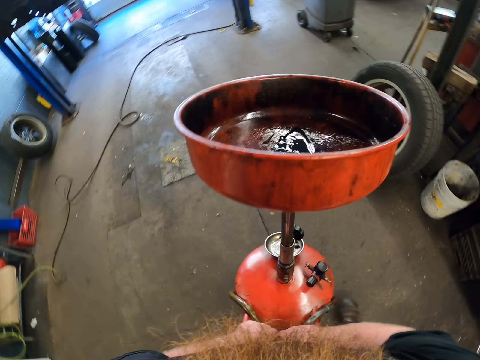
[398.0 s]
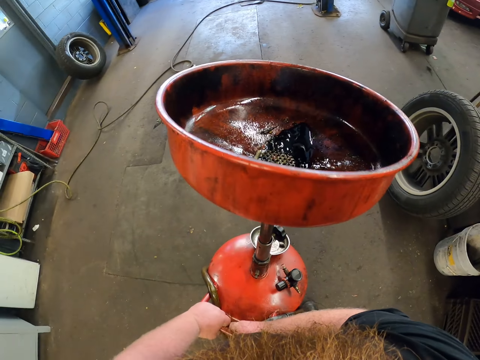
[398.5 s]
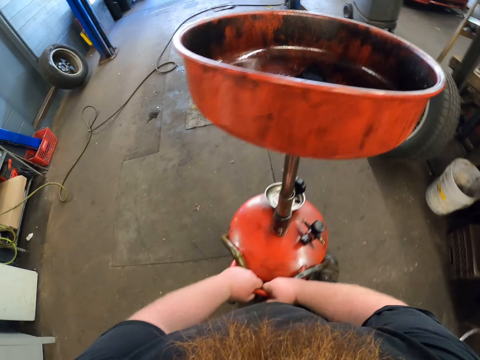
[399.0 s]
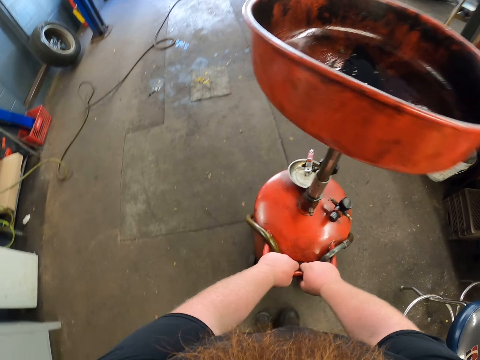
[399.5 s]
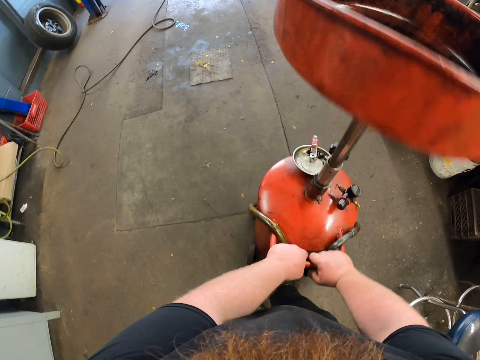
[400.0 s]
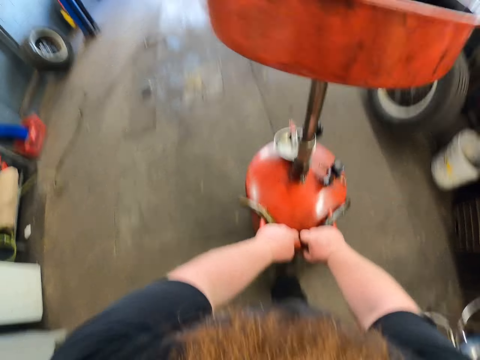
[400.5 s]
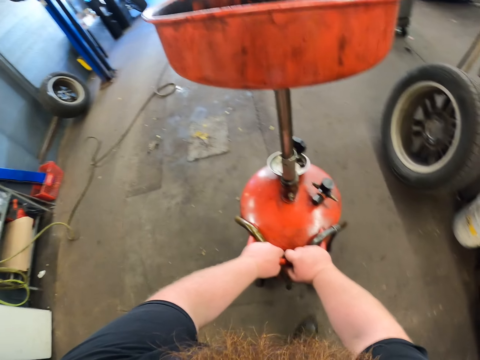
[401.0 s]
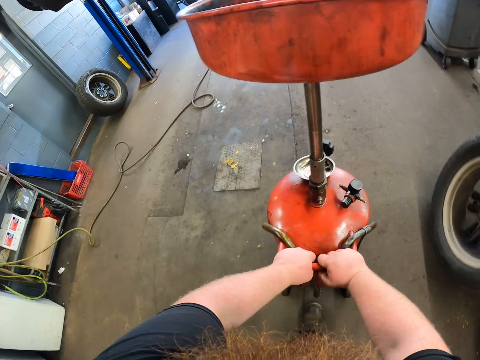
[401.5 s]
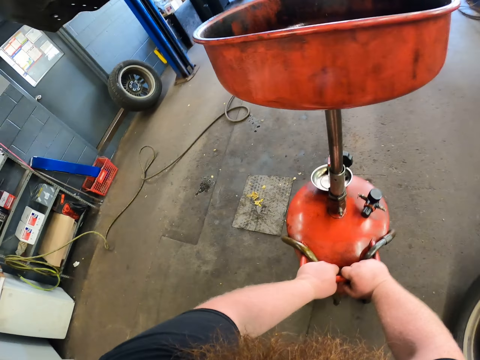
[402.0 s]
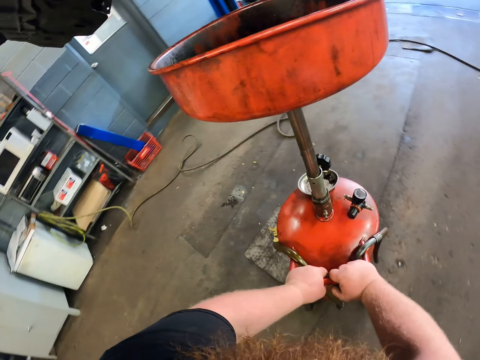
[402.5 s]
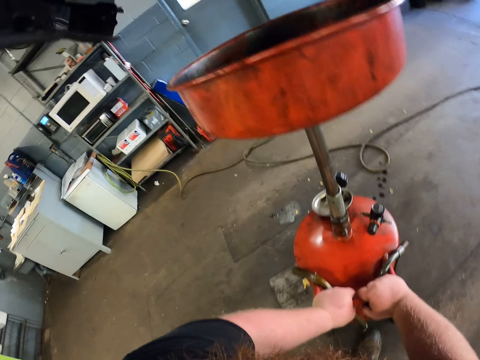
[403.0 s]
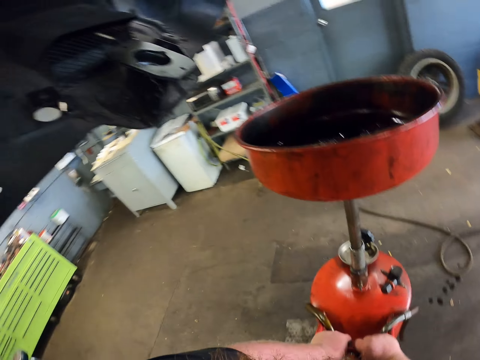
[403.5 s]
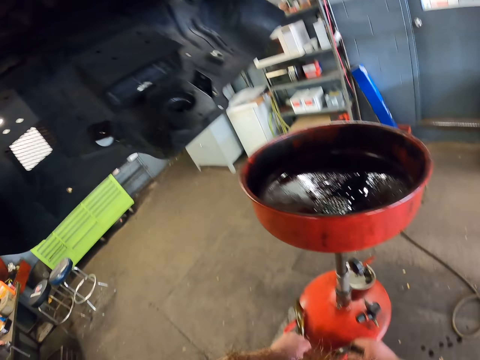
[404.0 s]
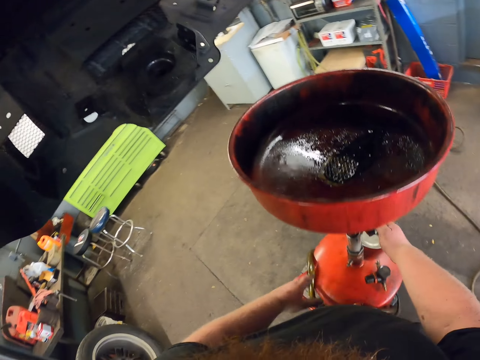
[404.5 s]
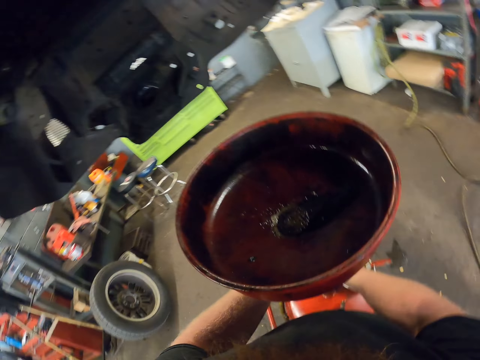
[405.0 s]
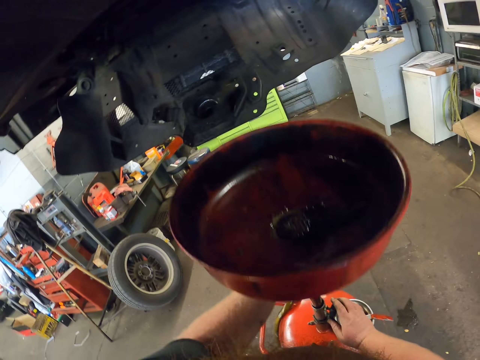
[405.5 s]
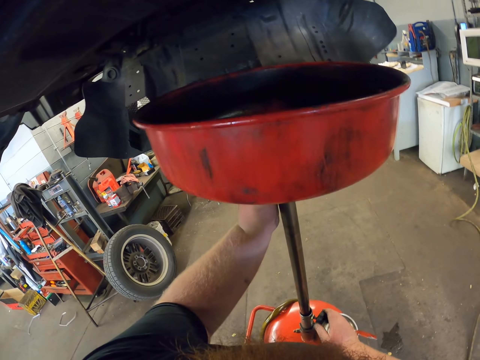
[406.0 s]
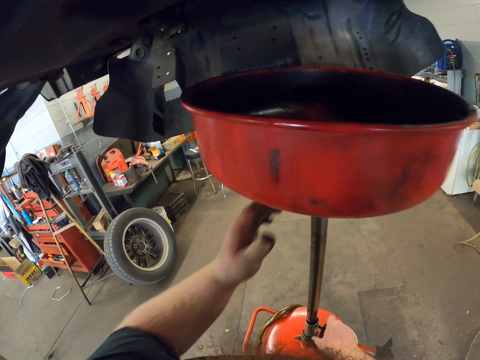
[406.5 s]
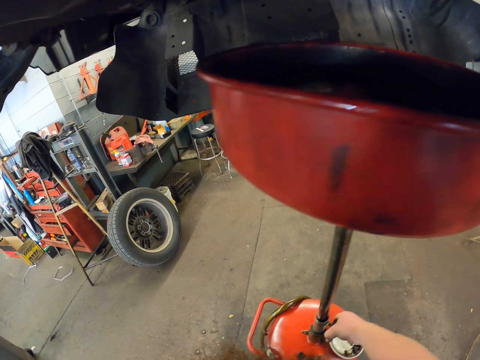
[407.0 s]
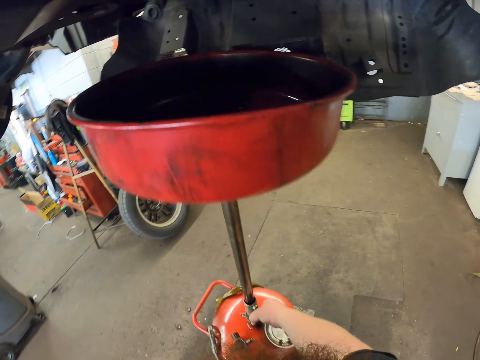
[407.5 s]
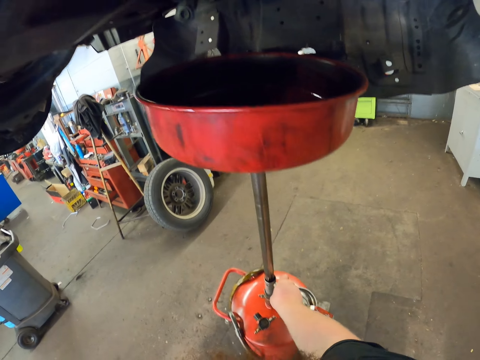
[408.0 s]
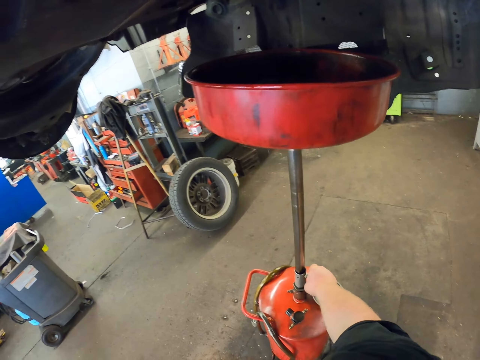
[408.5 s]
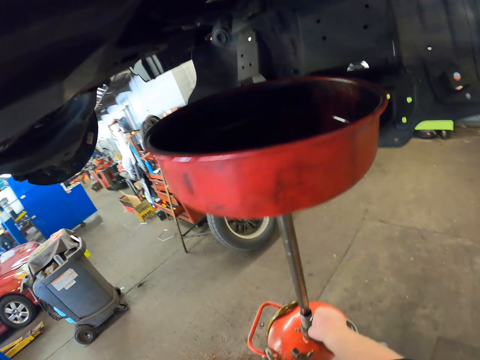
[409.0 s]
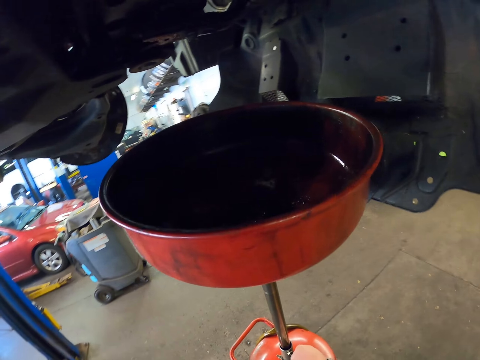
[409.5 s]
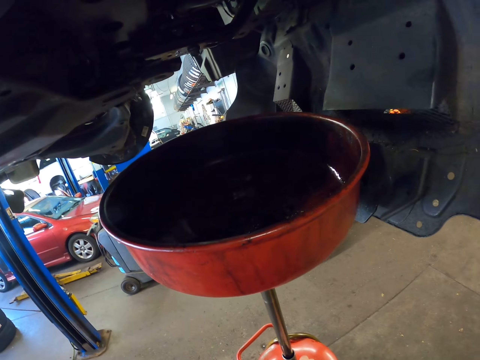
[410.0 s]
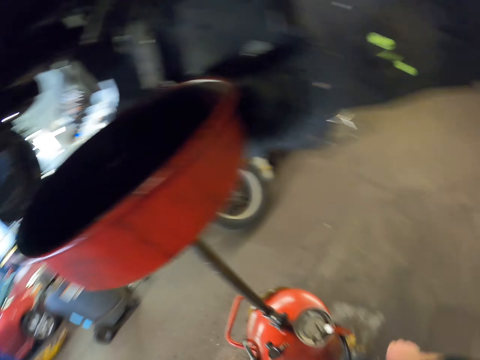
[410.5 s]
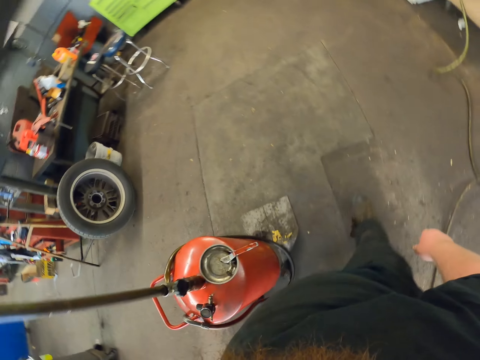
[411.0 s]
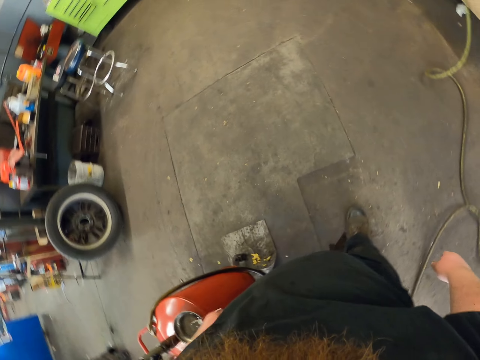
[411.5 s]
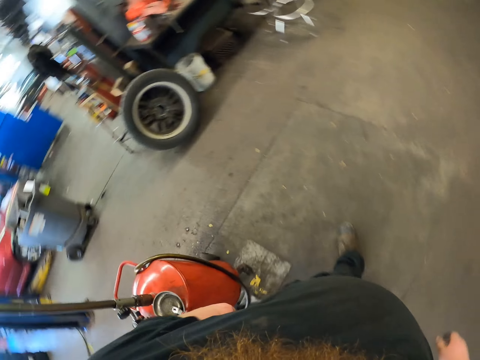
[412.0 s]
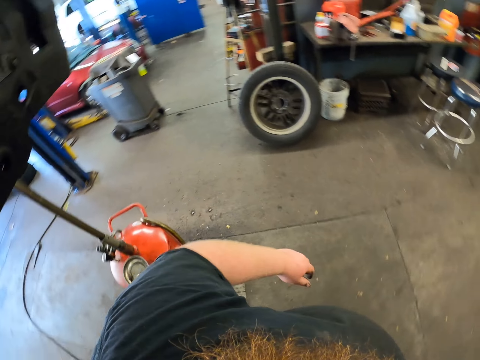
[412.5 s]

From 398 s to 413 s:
The camera wearer pushes something. They adjust the oil collector under the car oil tank. They raise something. They walk to the tool drawer. They walk around the garage.

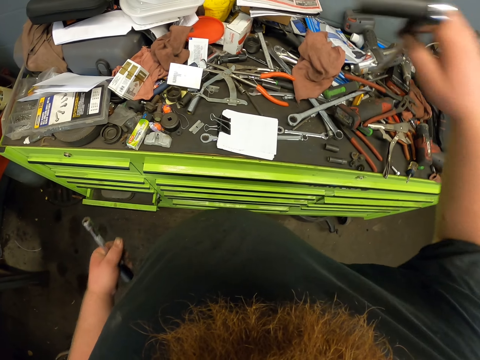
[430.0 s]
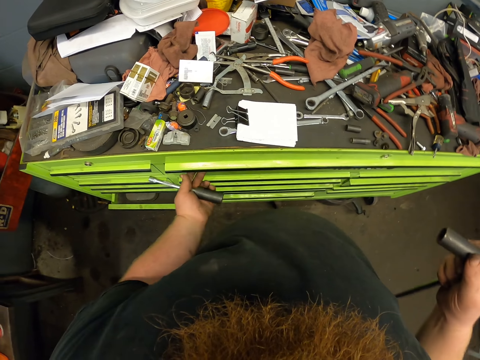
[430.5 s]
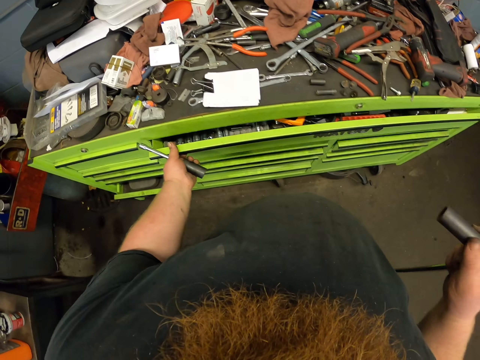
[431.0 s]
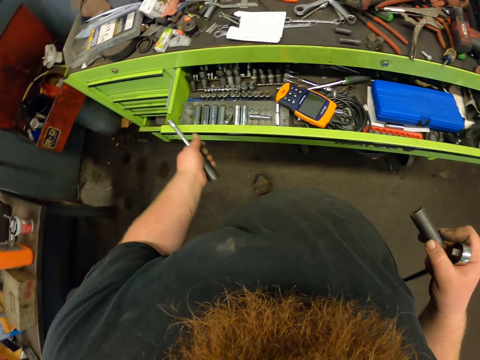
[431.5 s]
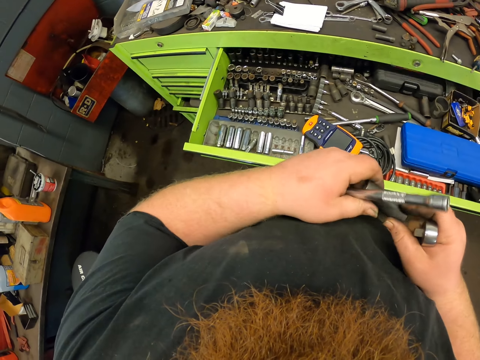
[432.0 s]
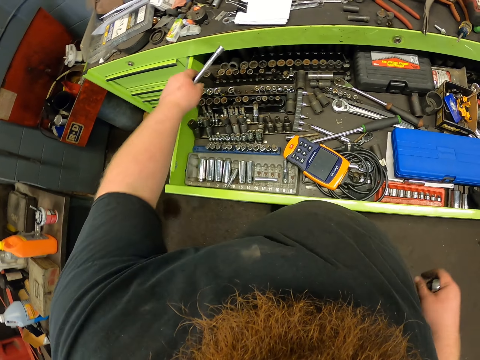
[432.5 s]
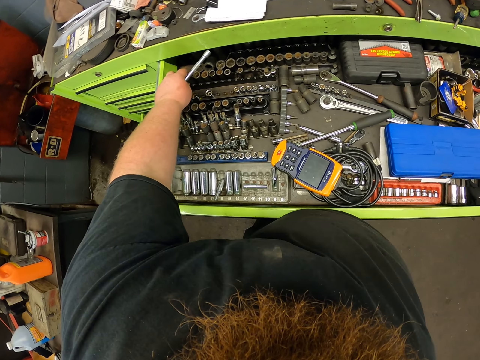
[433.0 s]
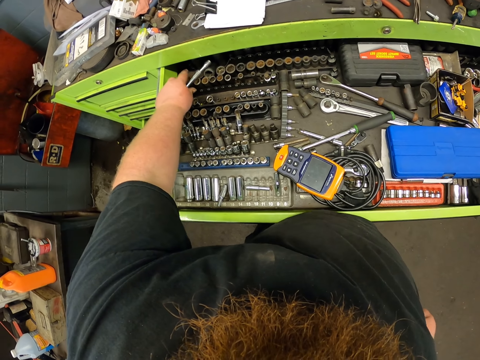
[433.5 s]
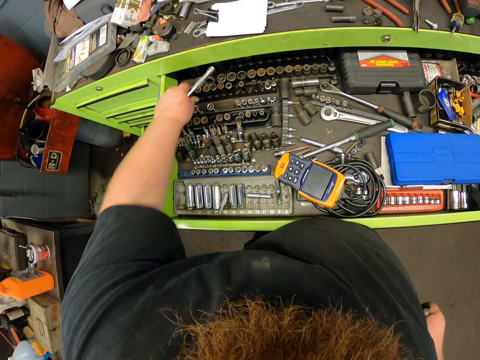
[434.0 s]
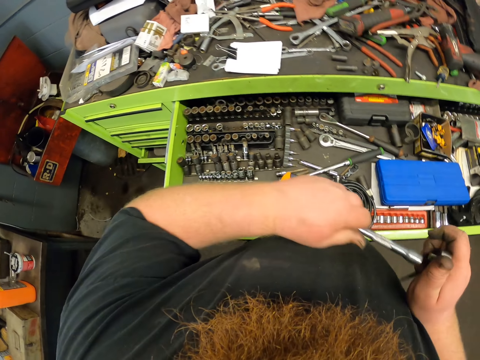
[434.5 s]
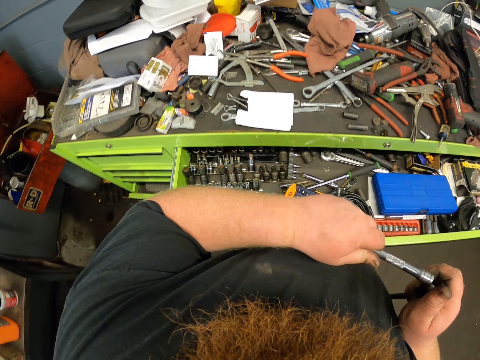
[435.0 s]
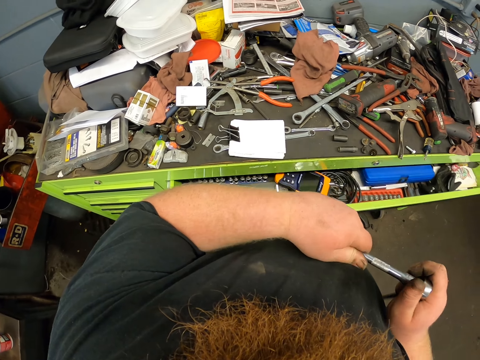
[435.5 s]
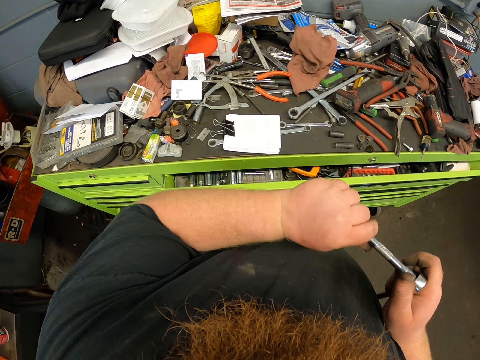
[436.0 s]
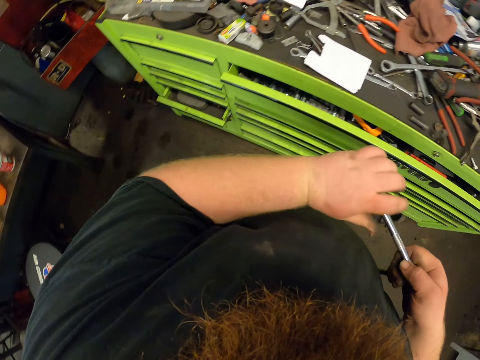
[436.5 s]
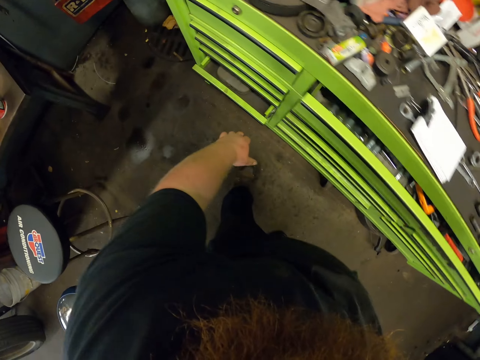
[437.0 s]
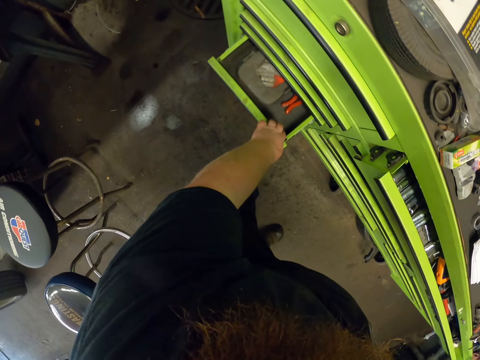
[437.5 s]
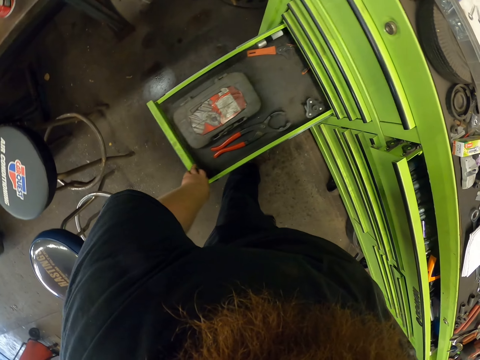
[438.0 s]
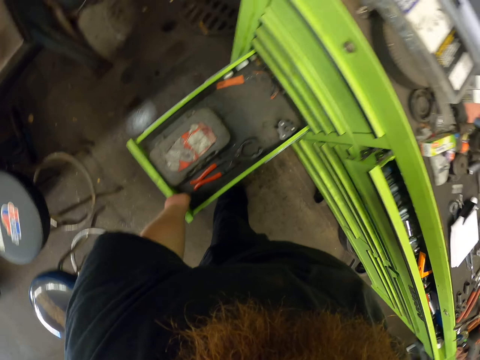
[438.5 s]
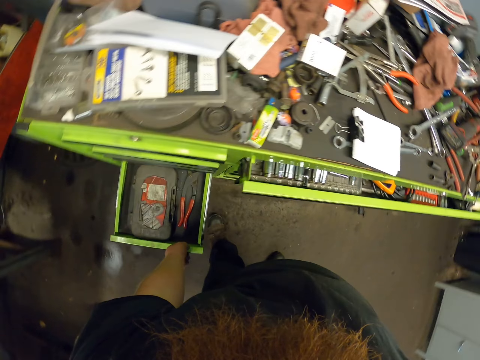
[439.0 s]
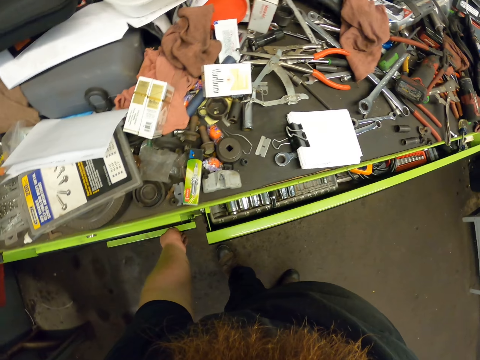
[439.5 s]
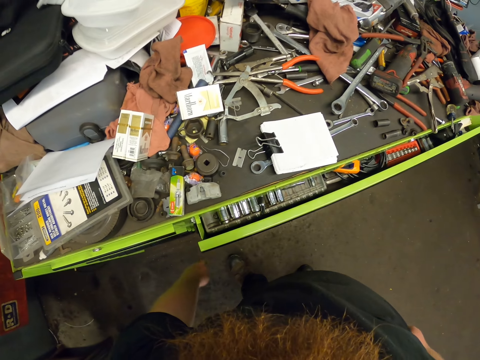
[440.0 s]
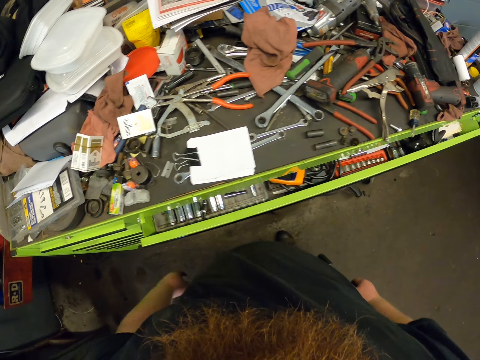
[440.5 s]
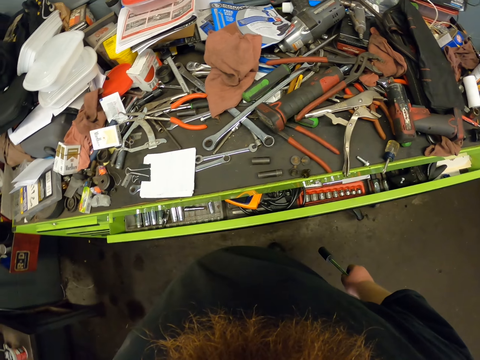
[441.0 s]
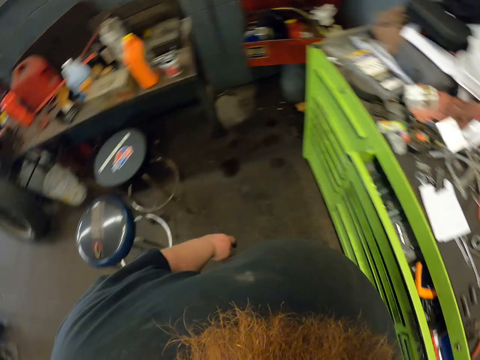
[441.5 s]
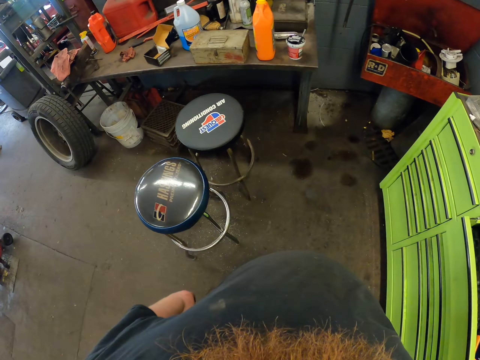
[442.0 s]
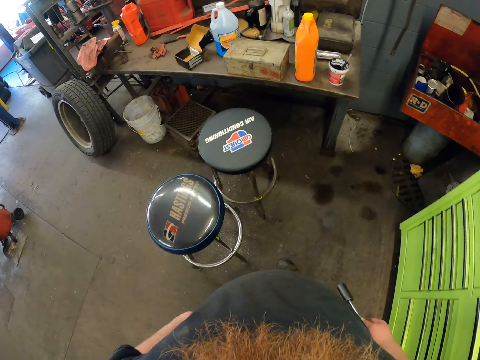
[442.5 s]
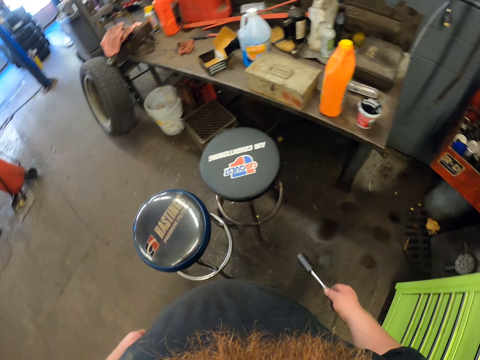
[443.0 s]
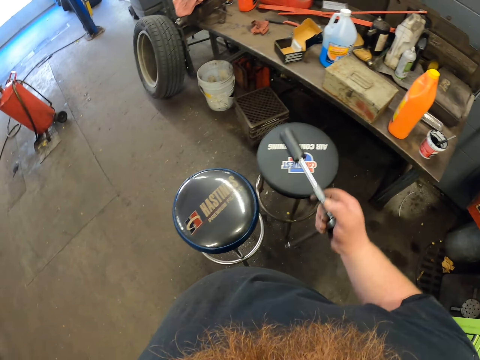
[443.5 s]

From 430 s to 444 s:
The camera wearer opens a drawer. They shift a socket to the left hand, place the socket in the drawer, and hold something. They fix another socket on a handle. They push the drawer. They pull down the drawer. They push the drawer back. They carry a connected wrench to the workshop table.
